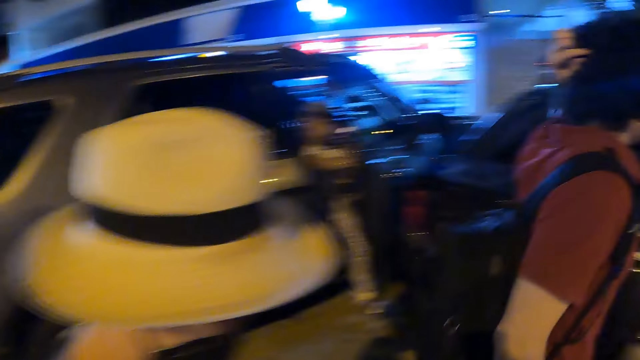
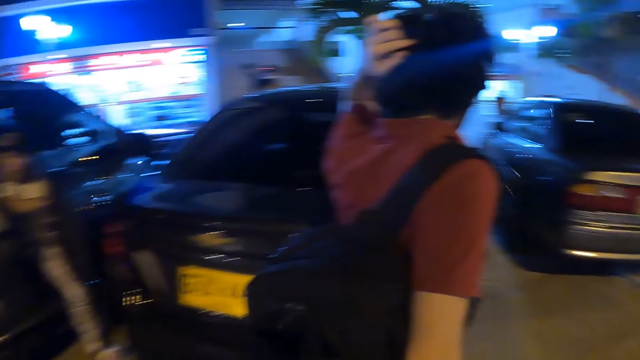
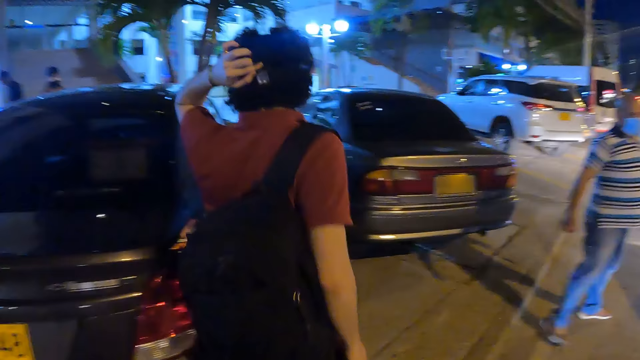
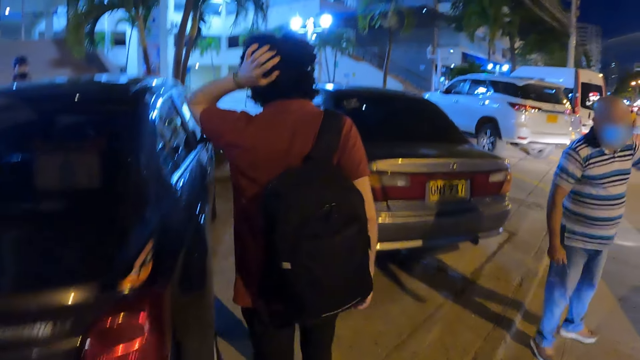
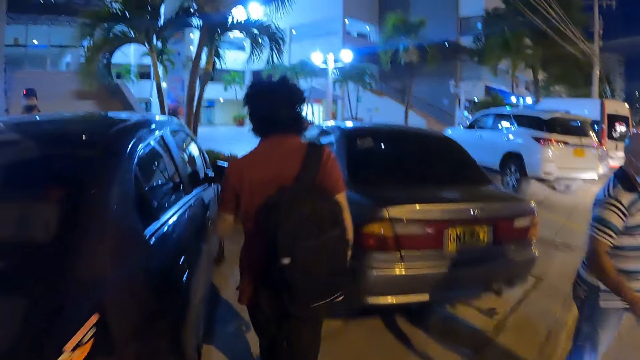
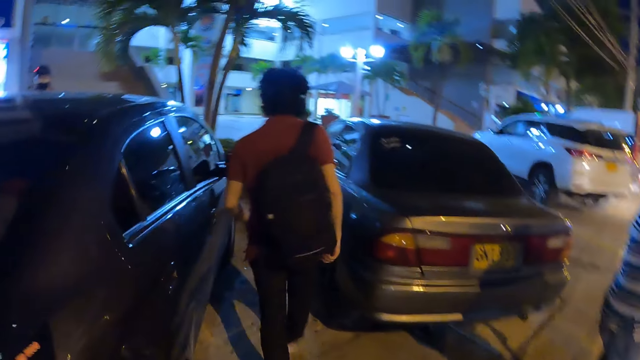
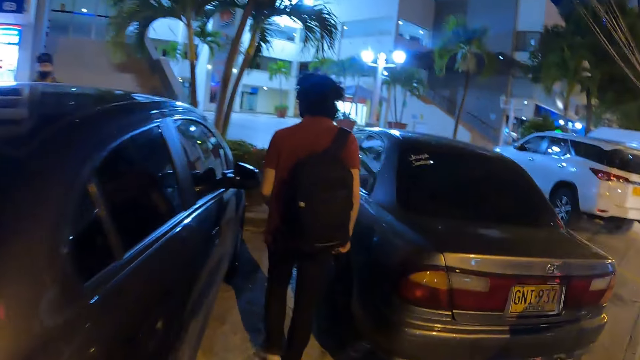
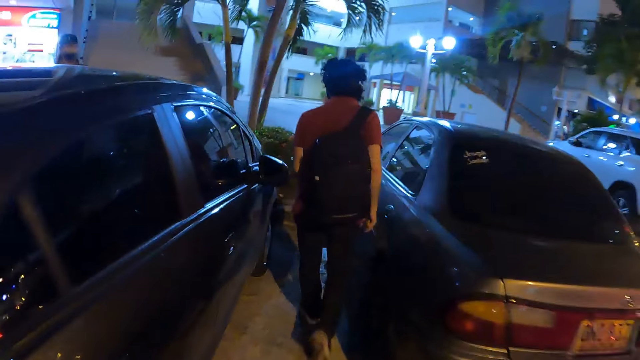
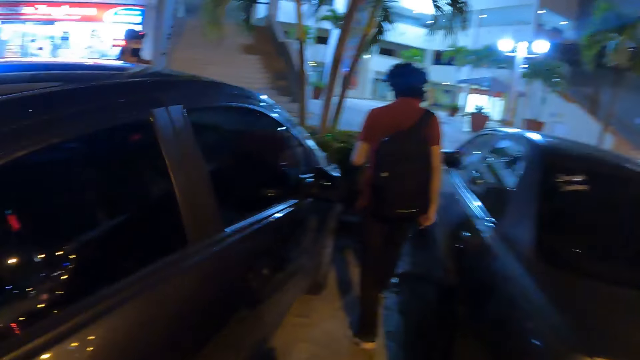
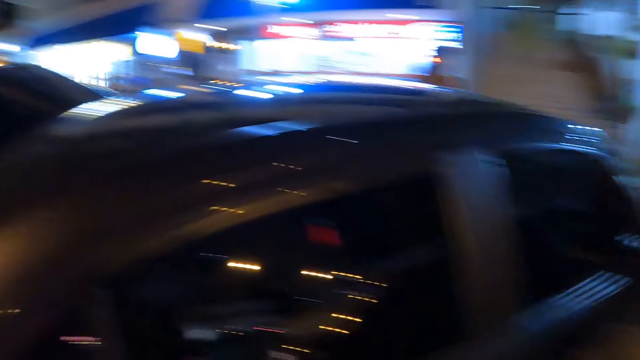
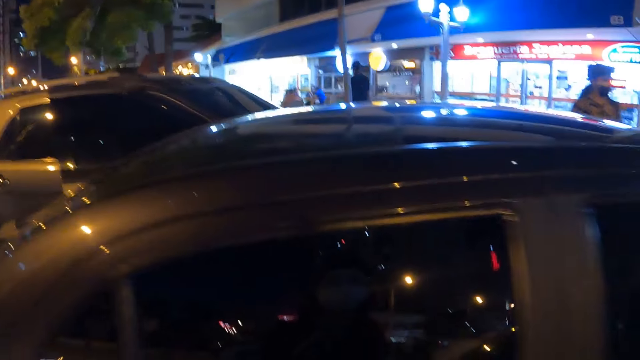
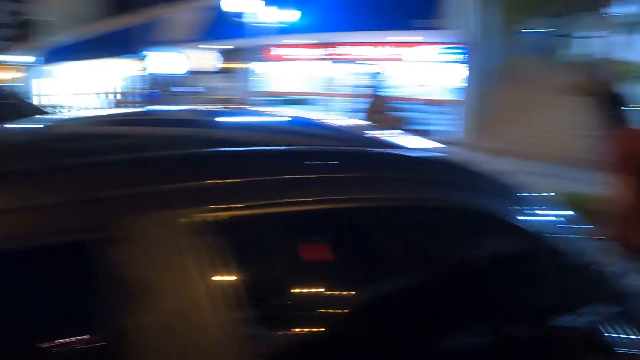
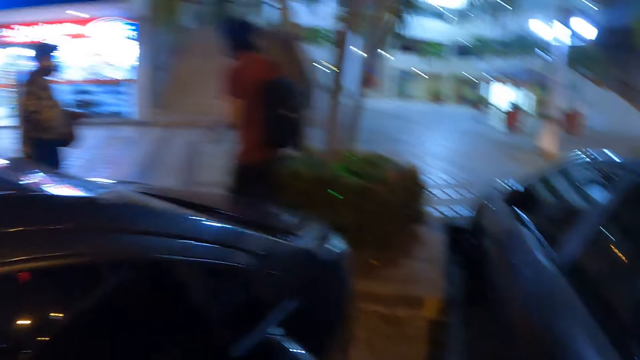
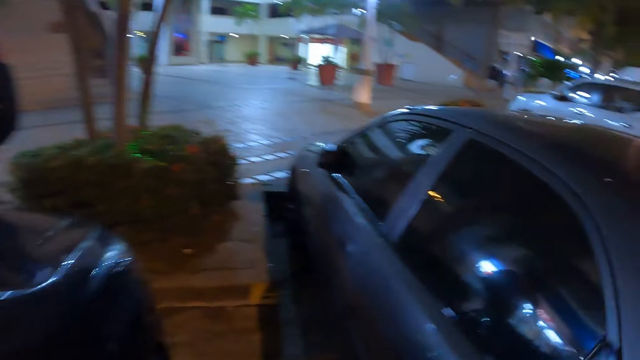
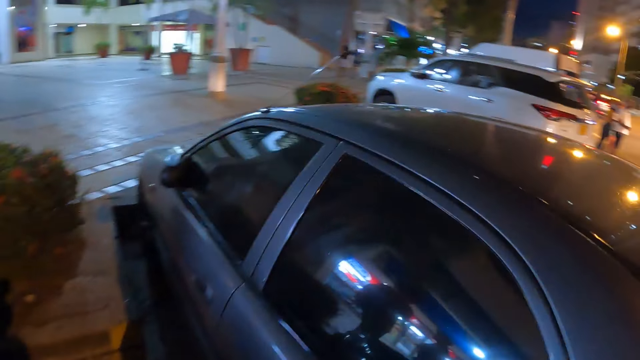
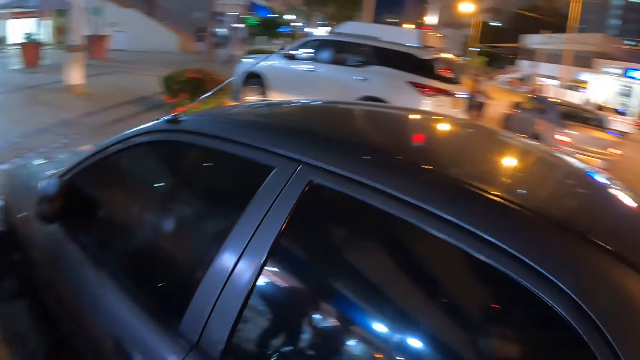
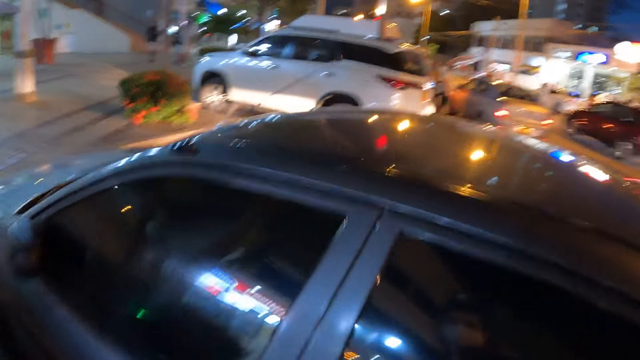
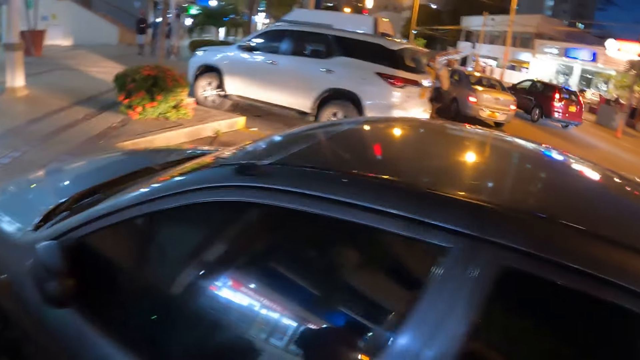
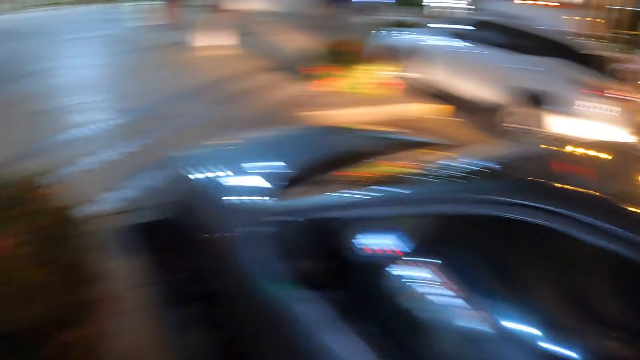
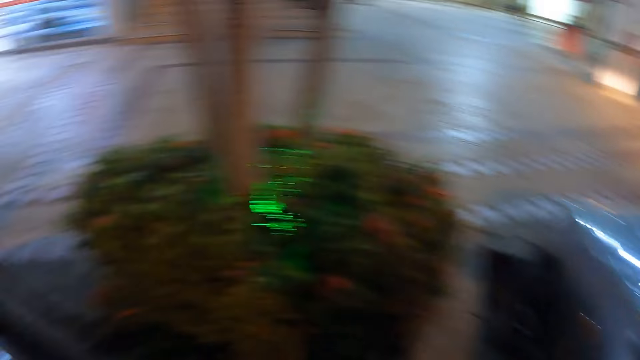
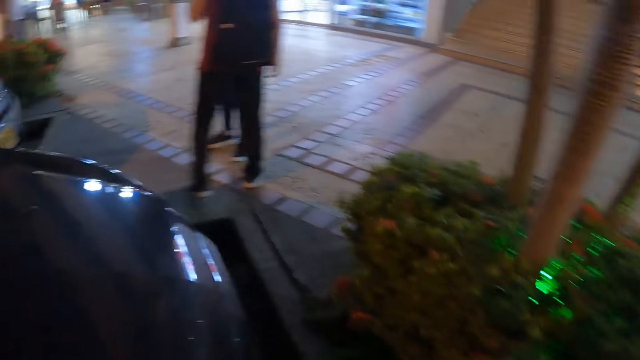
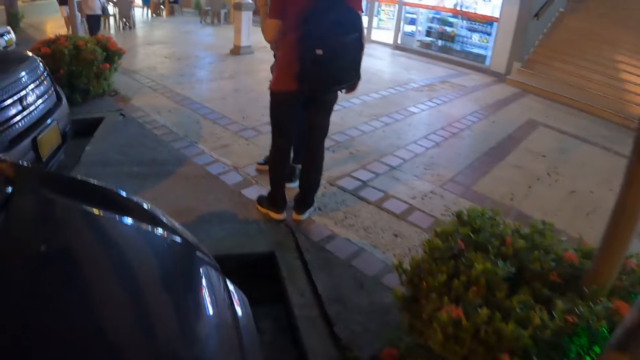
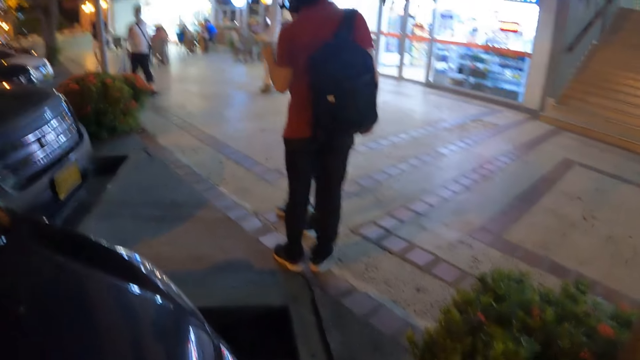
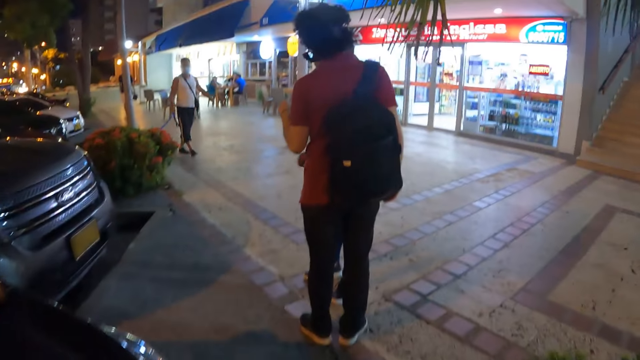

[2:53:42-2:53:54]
The camera wearer looks around the parking lot. They walk around. A man walks around the parking lot. The camera wearer walks around the parking lot.

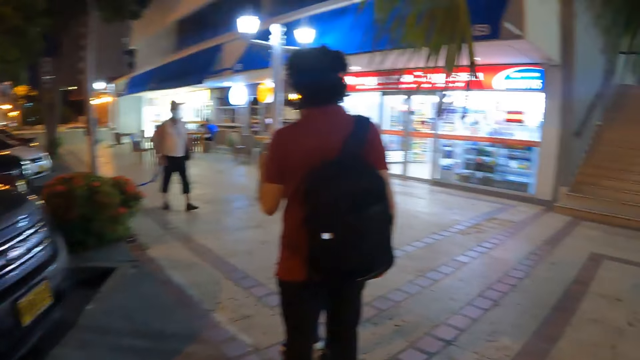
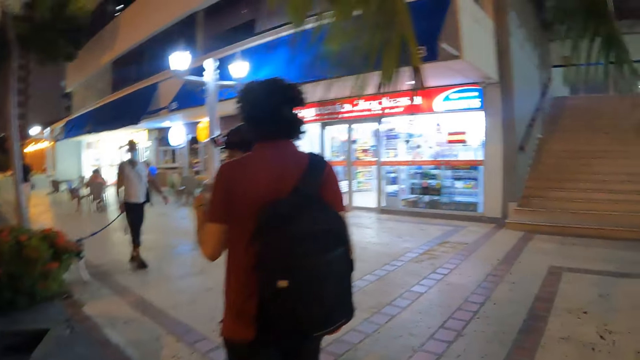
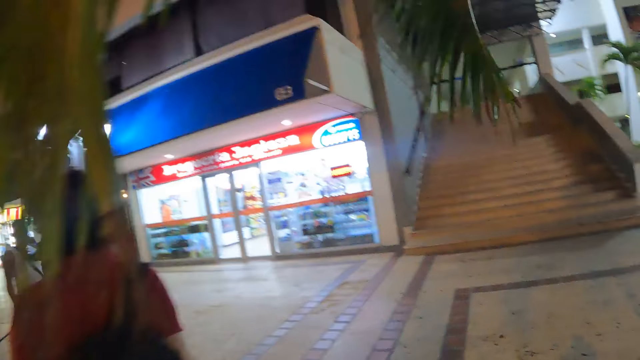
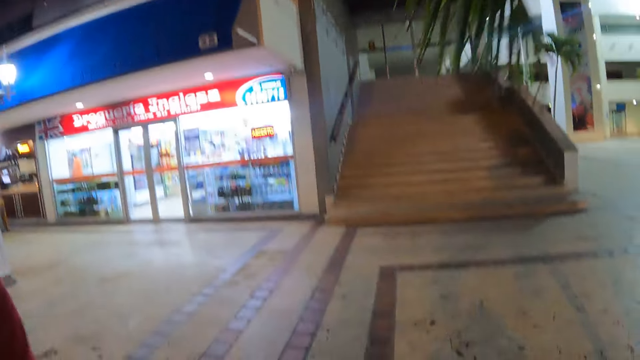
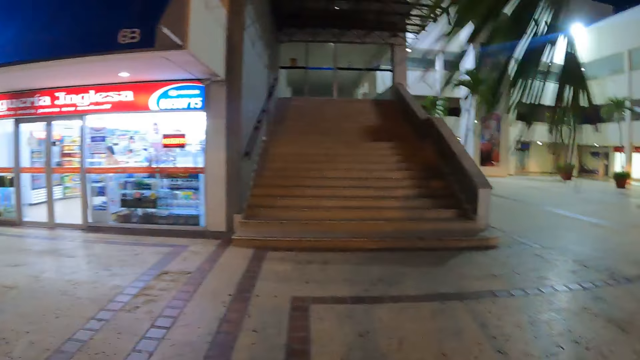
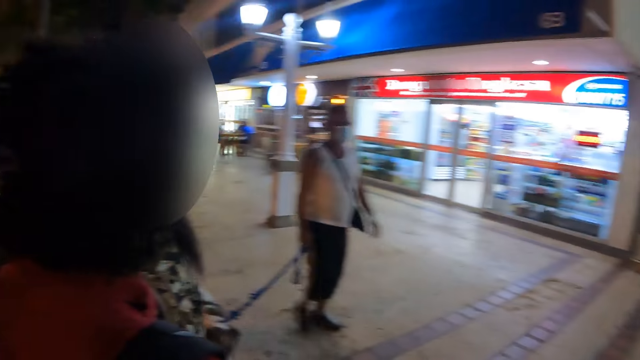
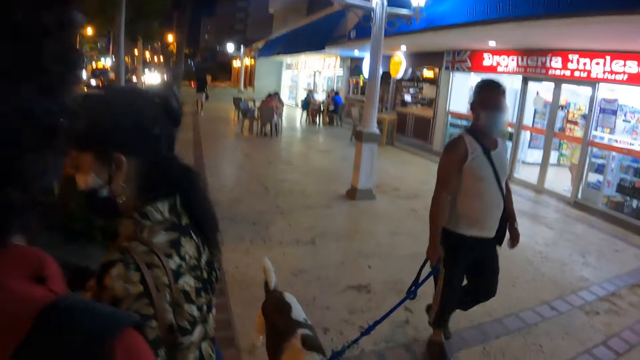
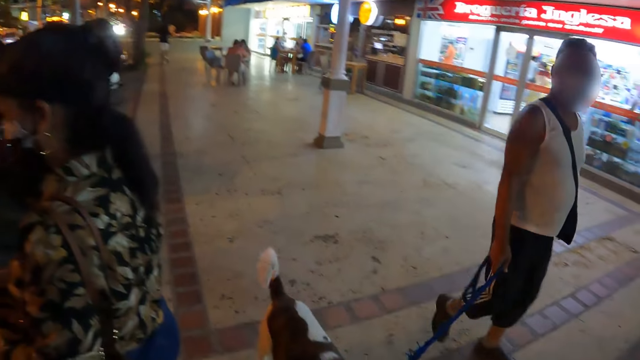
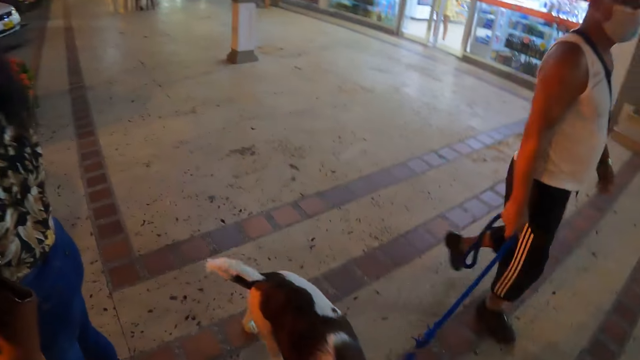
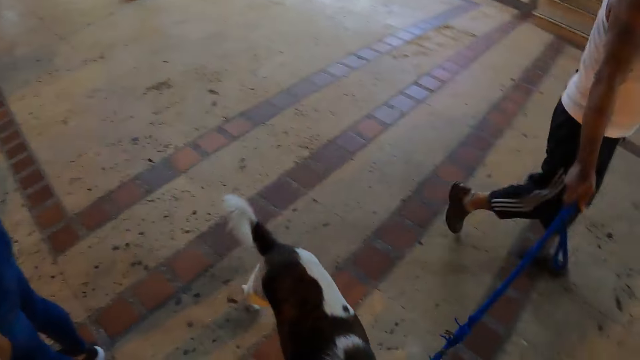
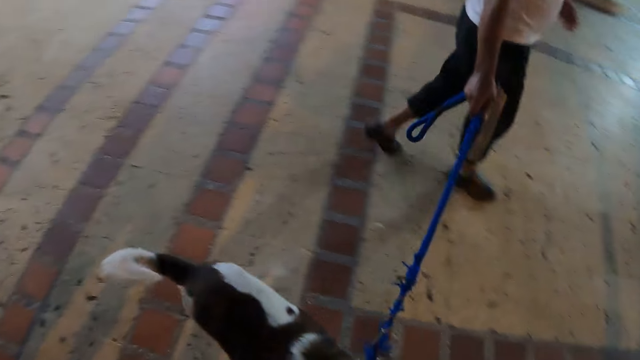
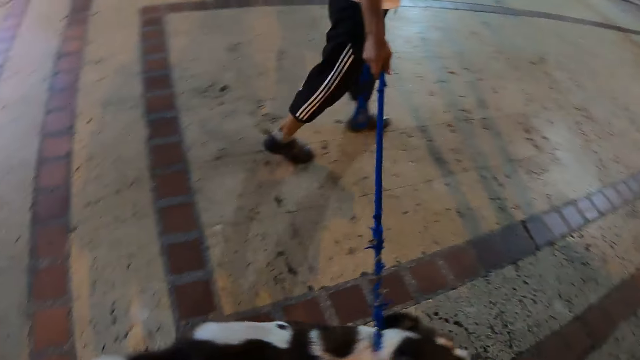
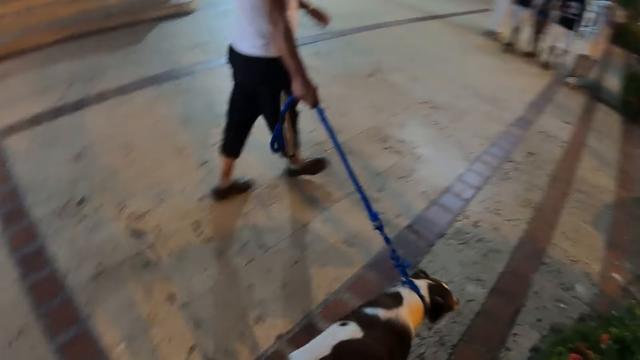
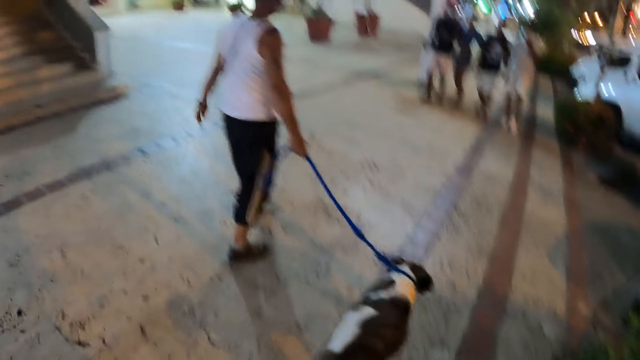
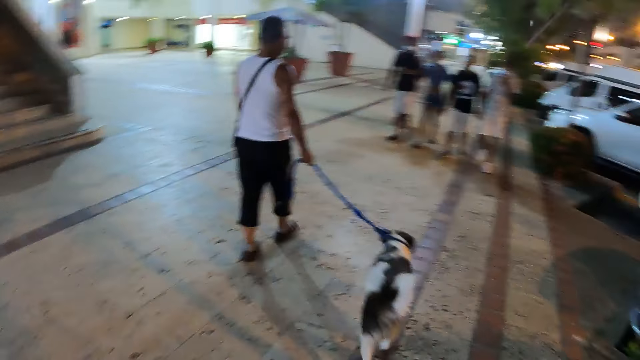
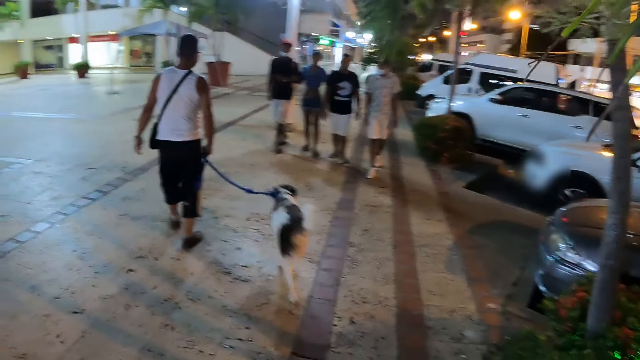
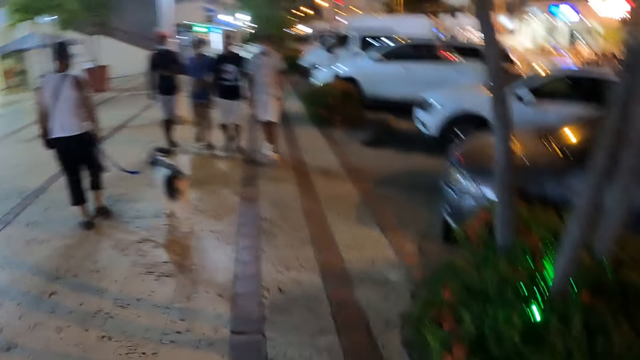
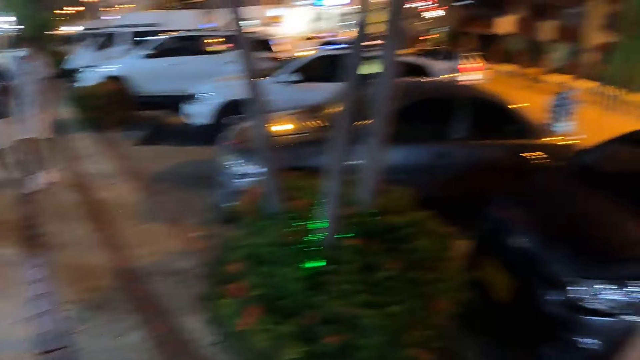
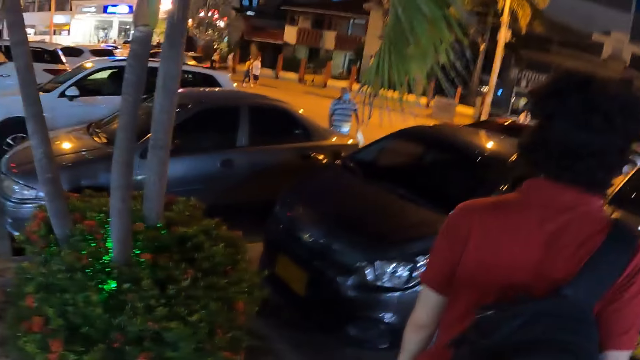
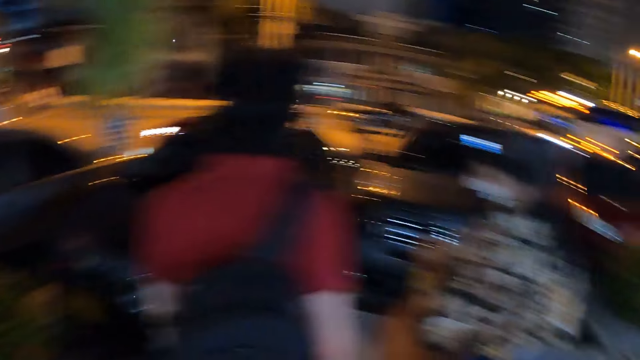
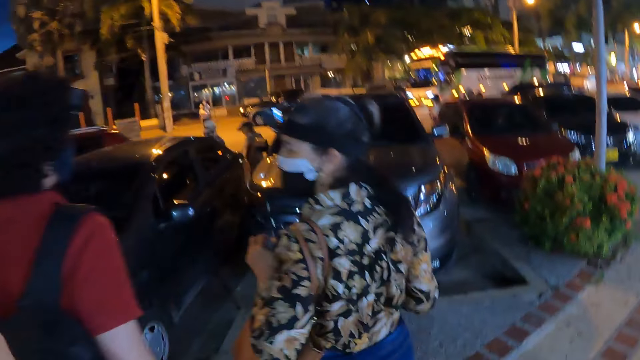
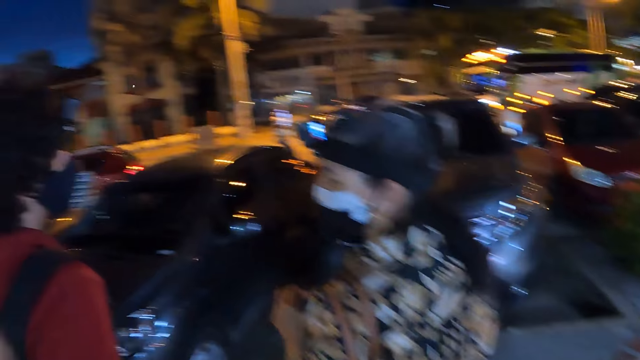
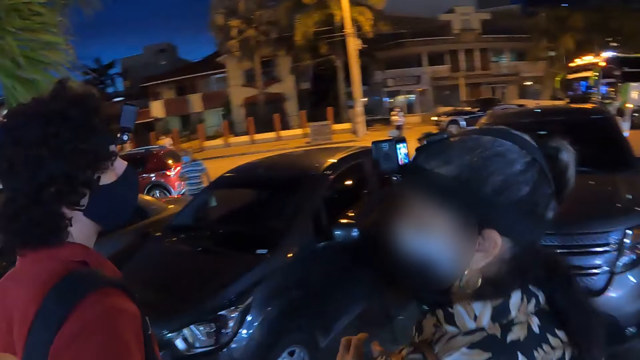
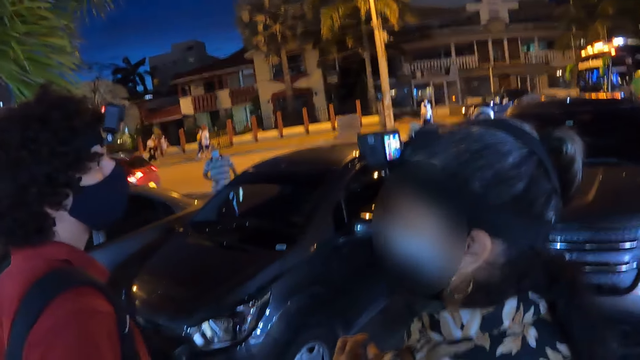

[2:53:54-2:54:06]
The camera wearer looks around the parking.
